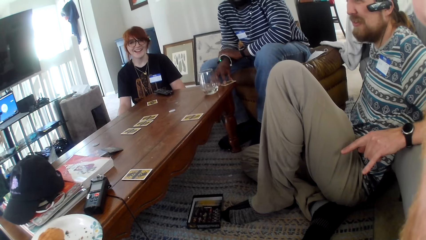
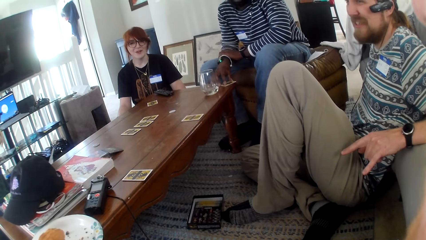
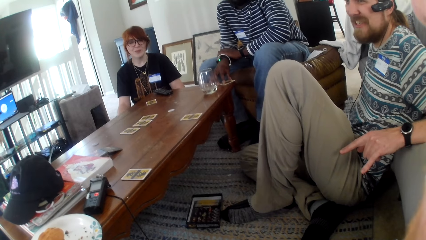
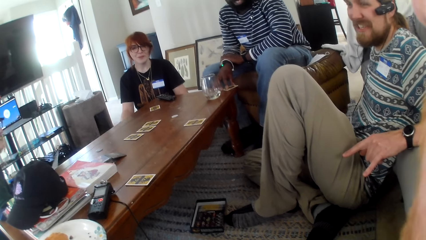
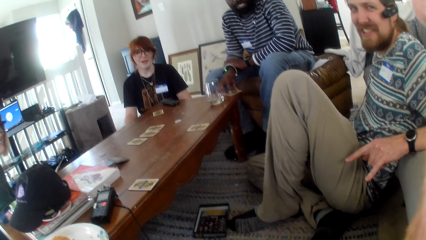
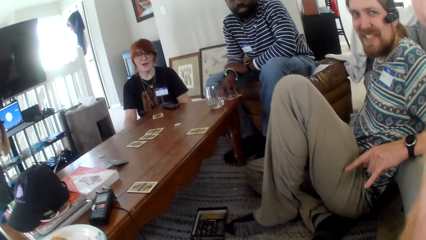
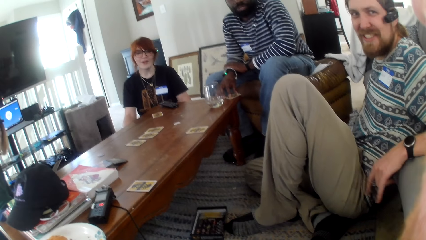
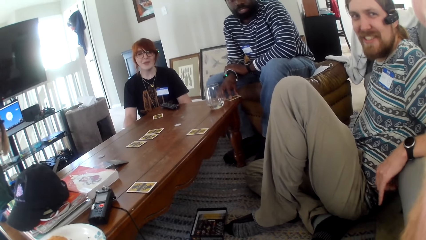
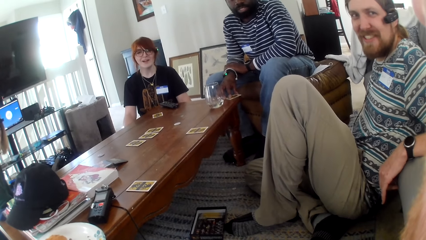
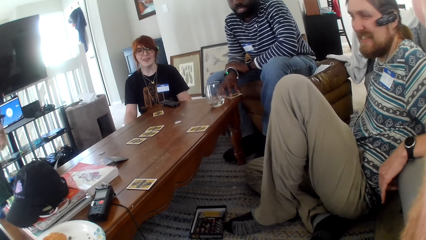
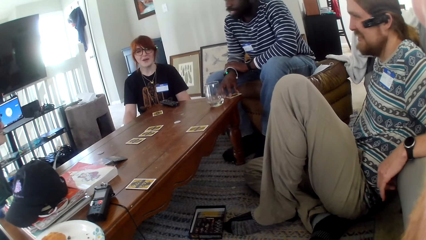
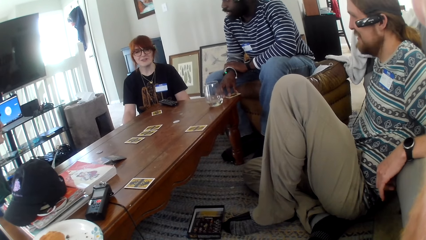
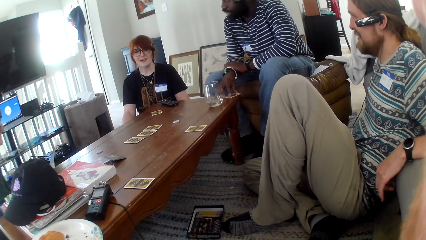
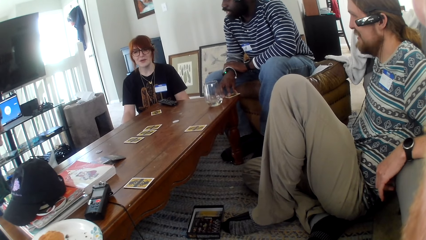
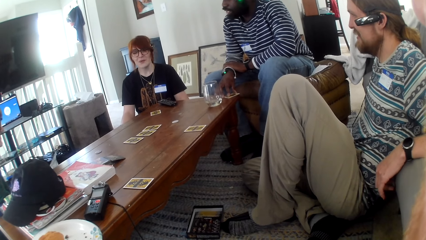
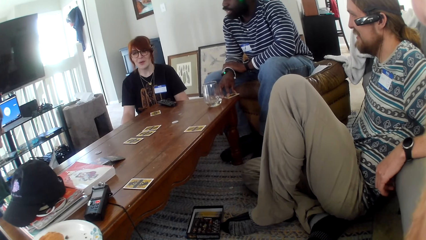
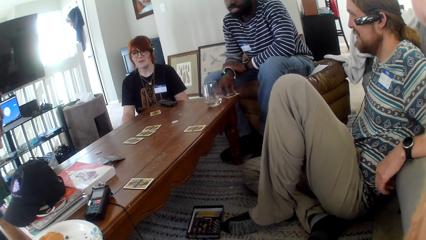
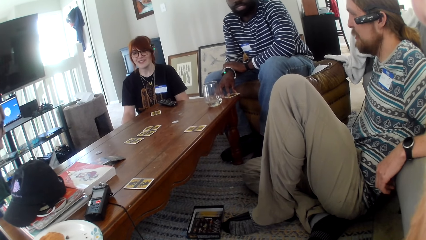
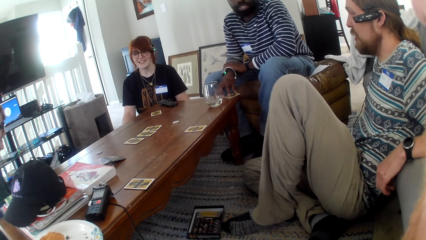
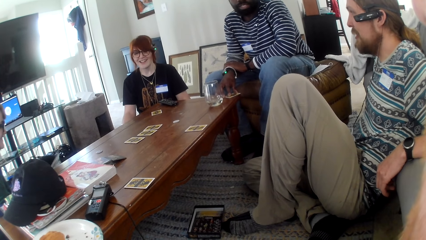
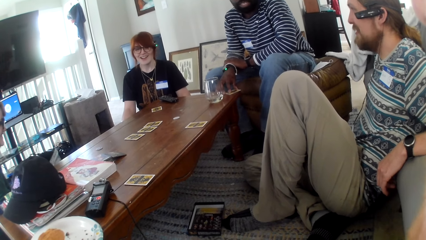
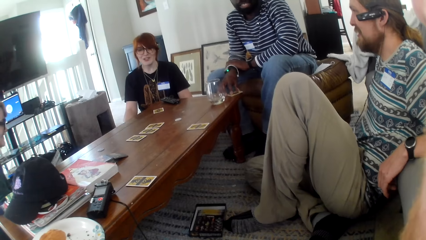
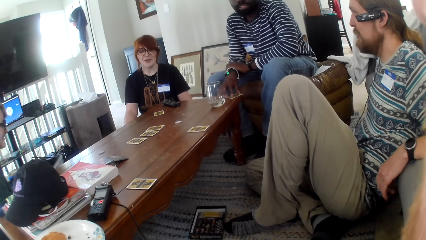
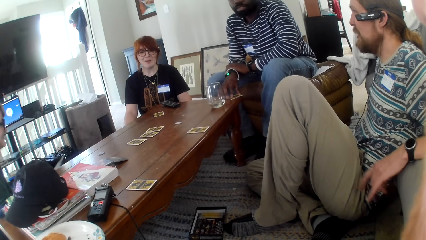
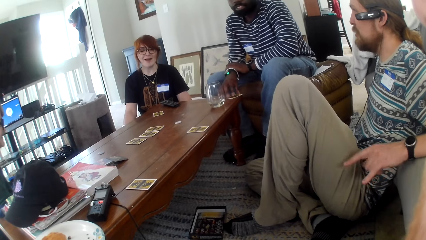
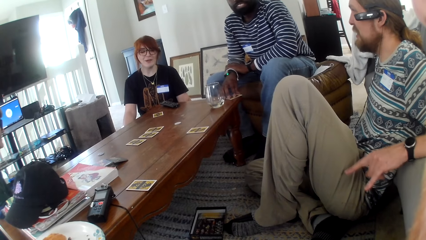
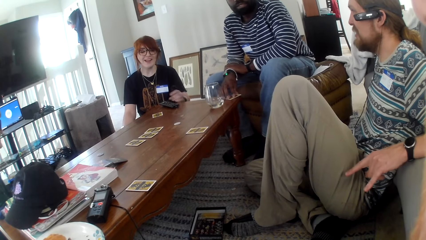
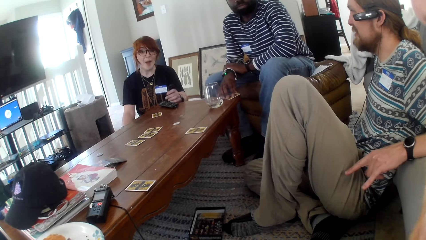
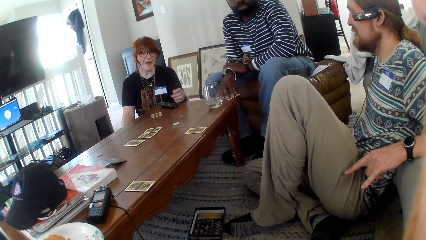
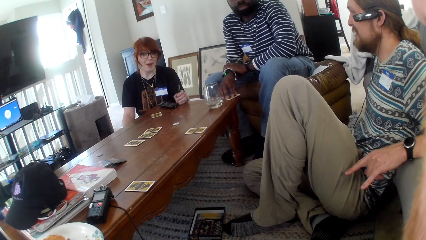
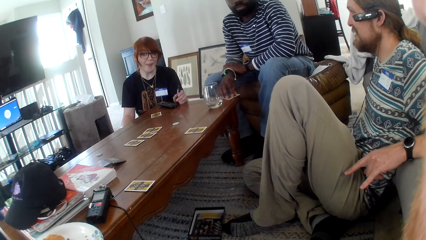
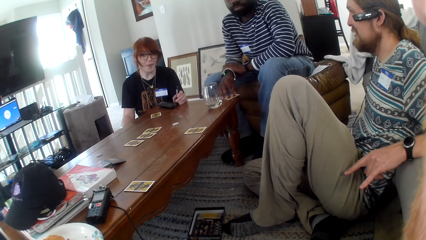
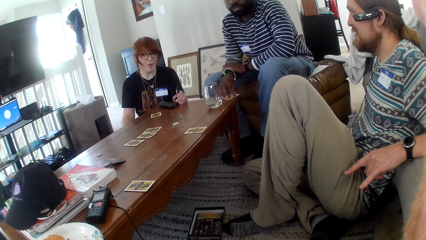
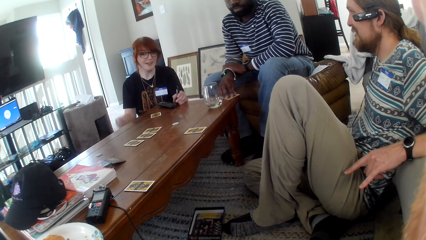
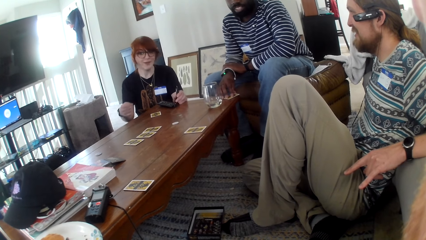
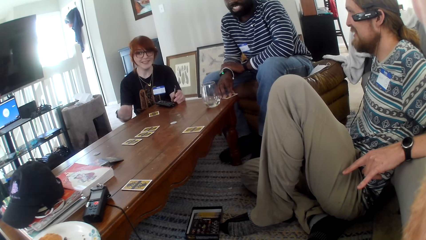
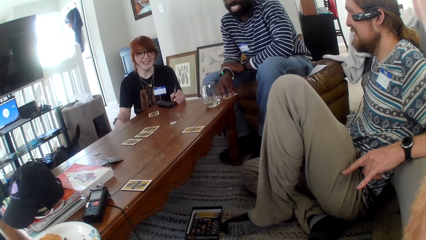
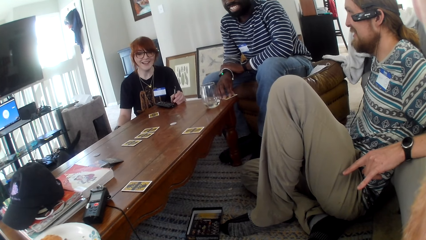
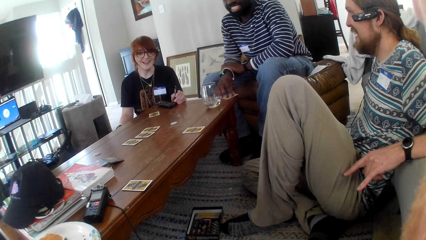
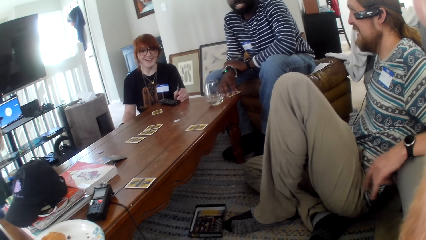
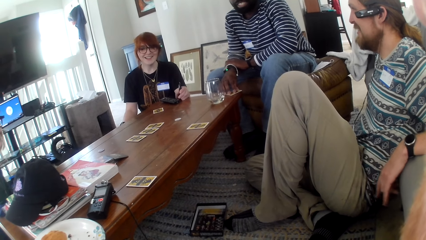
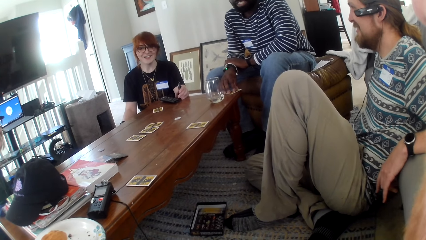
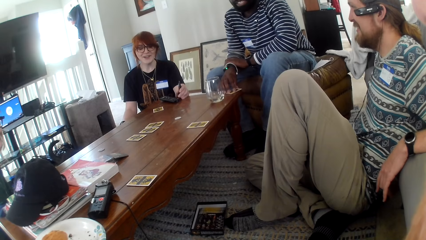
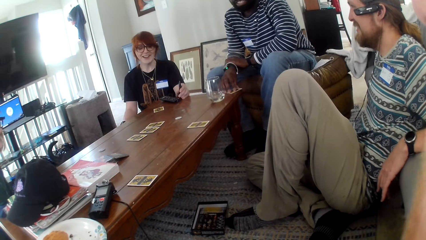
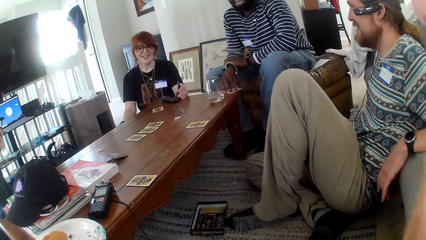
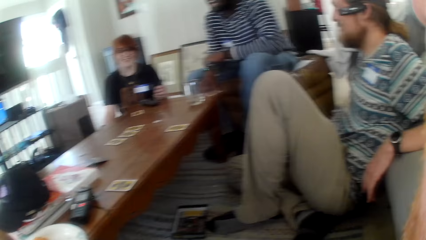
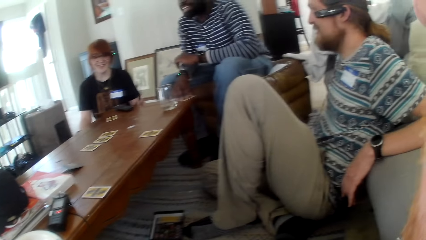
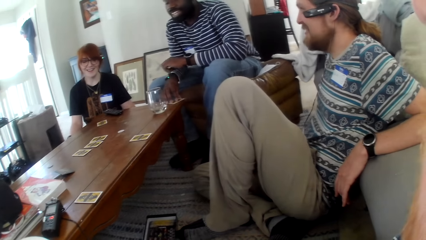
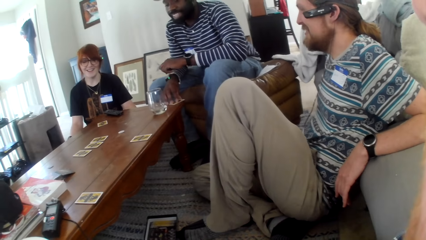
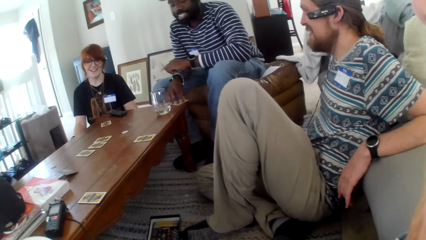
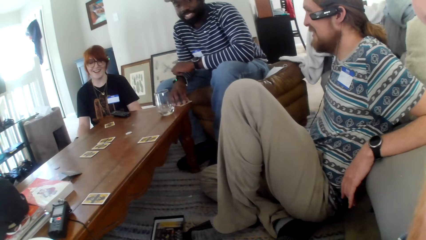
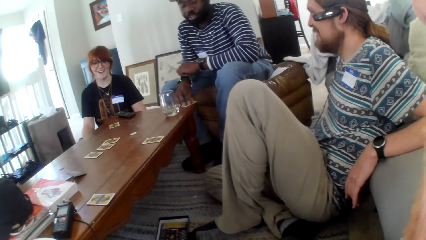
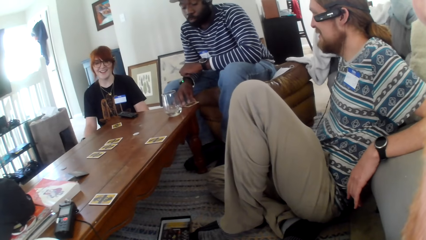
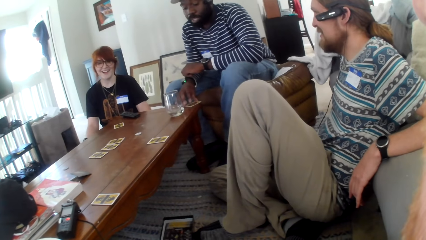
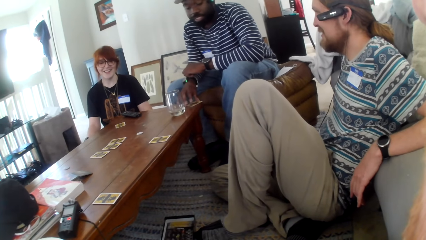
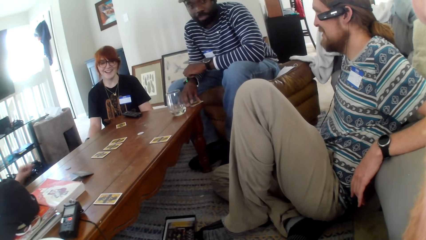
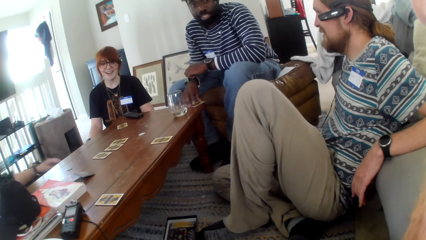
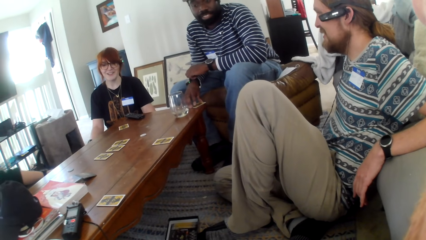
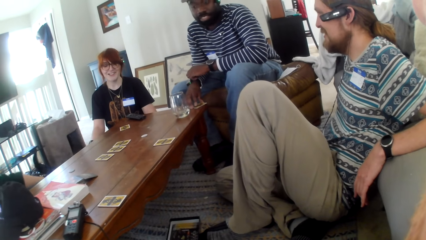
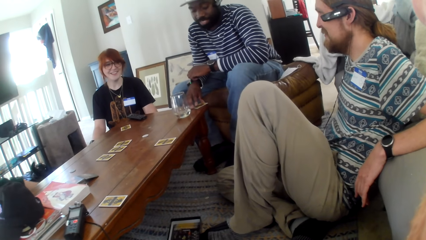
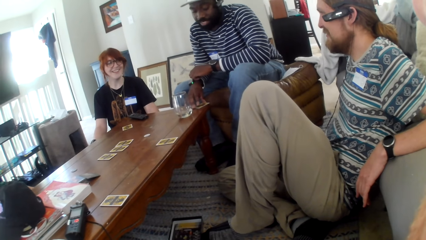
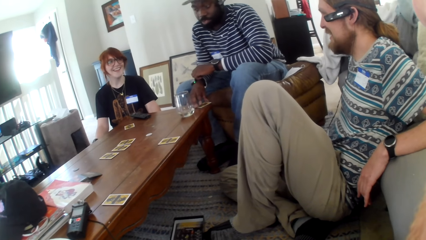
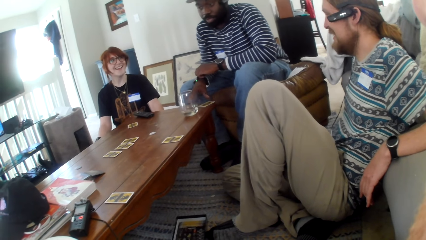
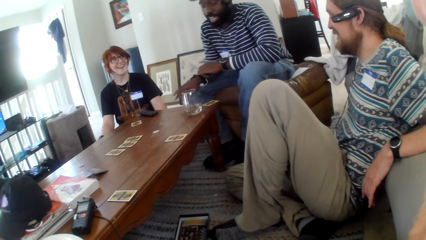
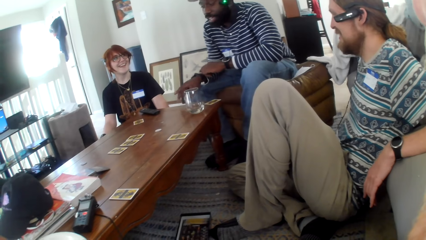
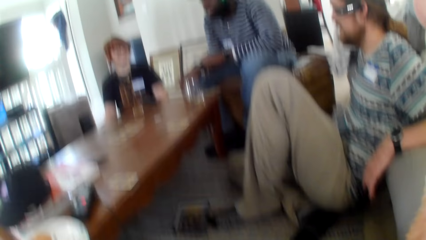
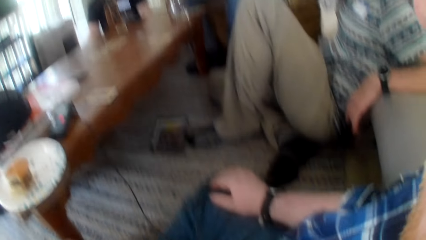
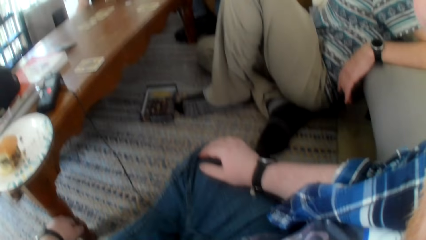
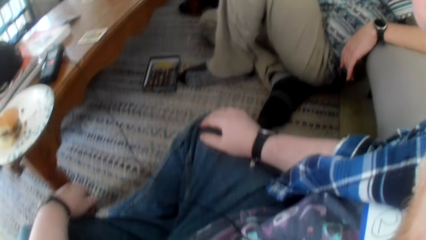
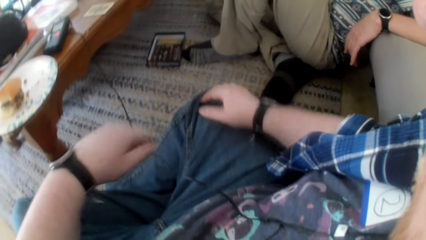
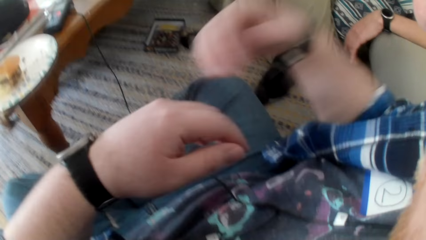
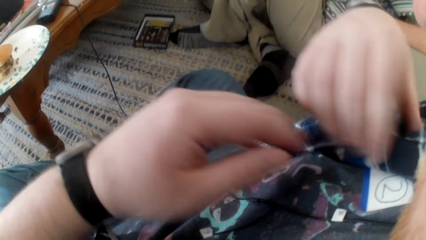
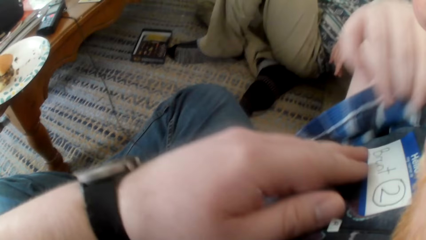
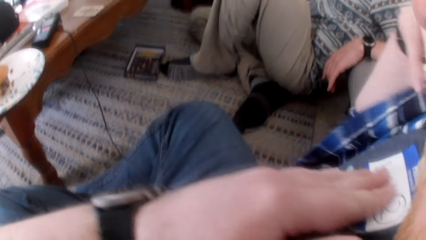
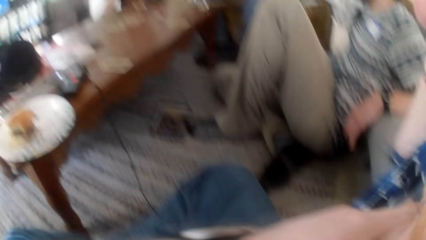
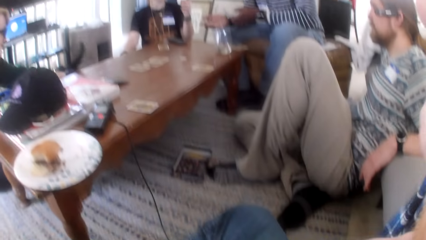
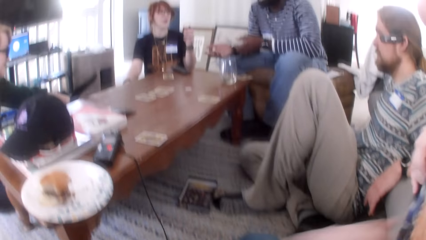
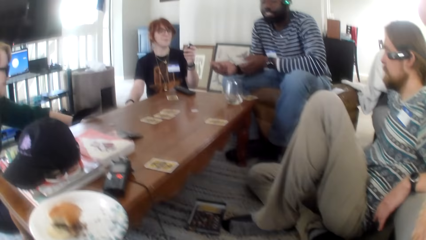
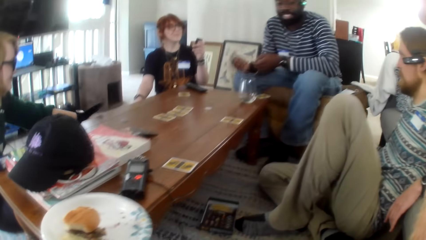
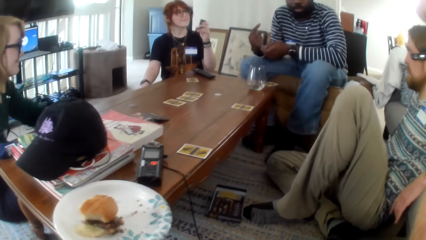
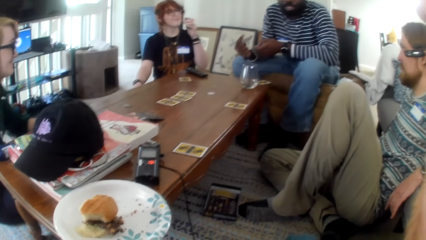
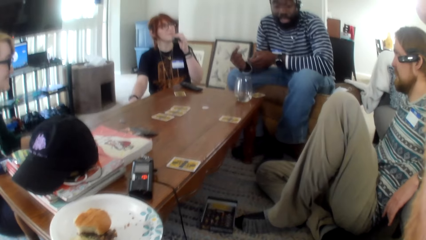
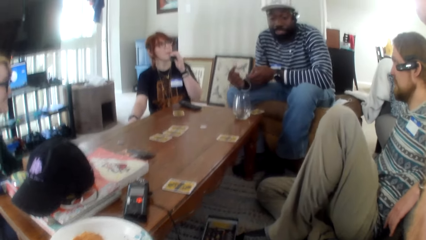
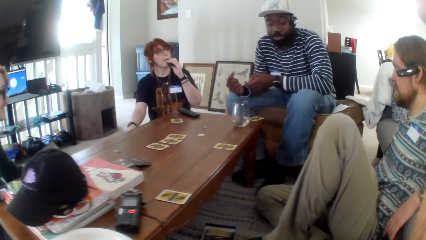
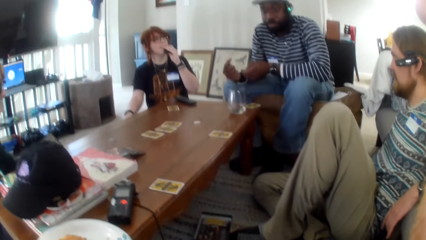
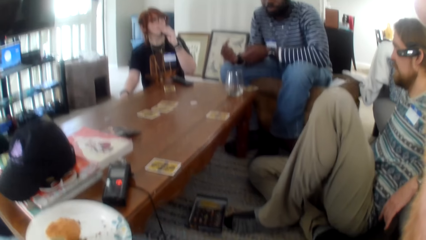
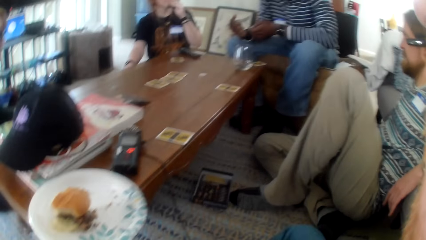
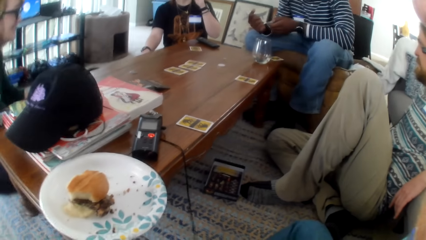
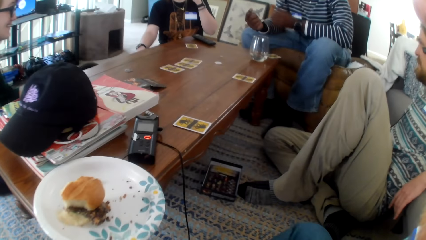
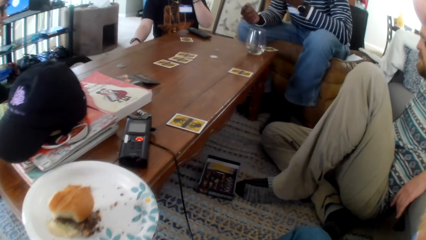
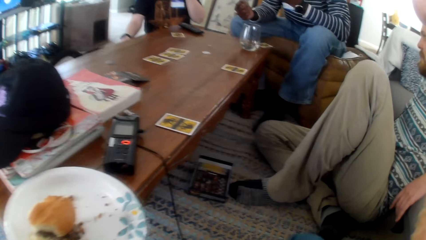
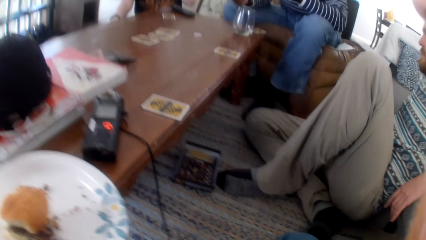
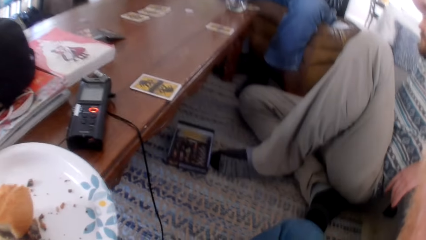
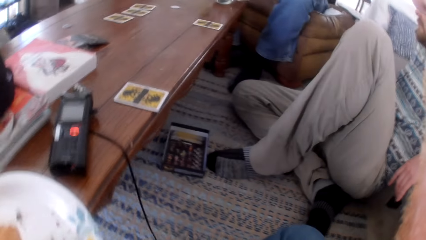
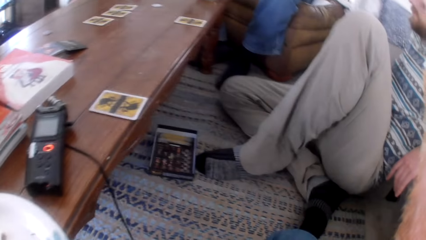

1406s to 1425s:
The camera wearer talks. A woman talks. A man talks. The woman talks. Another man talks. The woman talks. The other man talks. The woman talks. The other man talks. The camera wearer moves his hands and opens his T-shirt. The other man talks.
